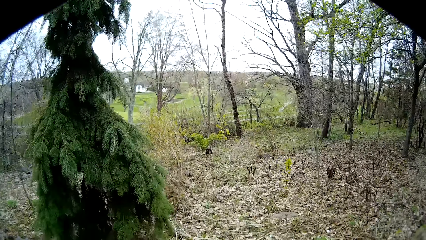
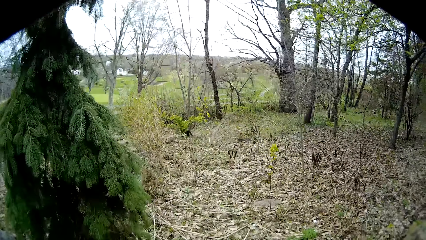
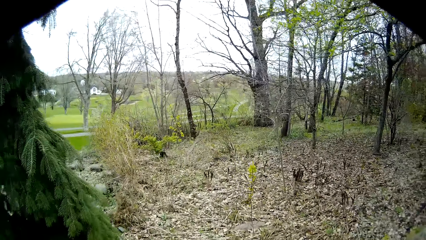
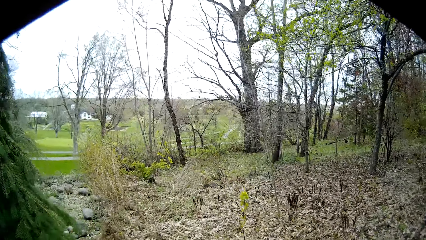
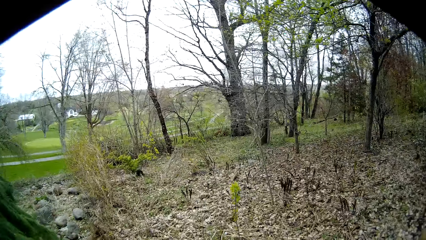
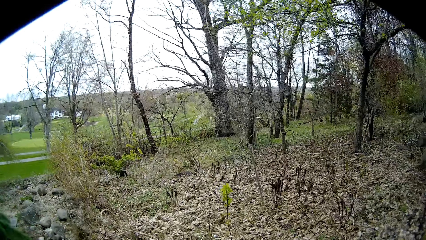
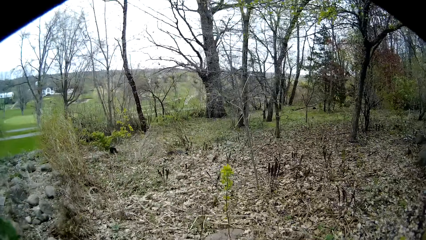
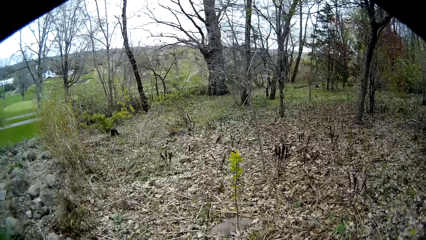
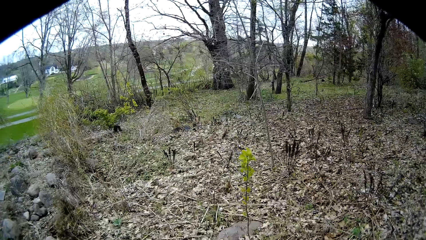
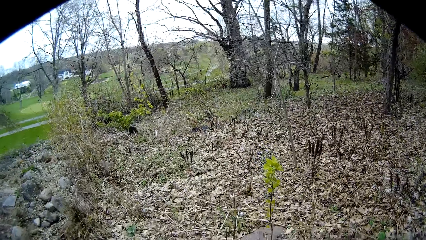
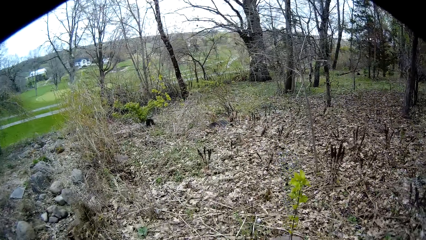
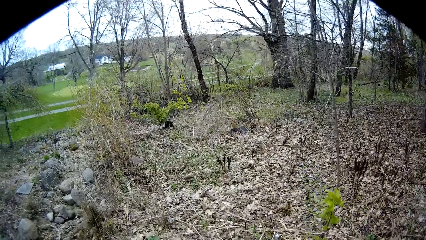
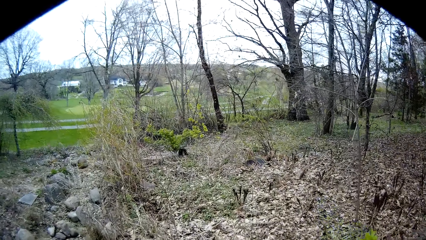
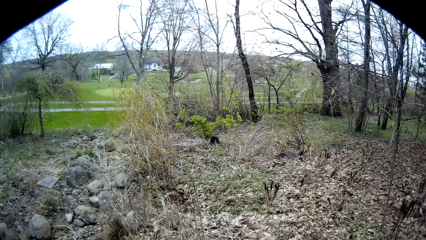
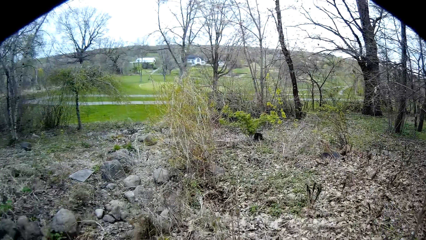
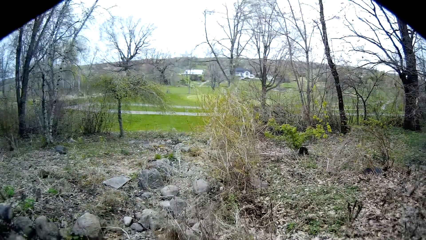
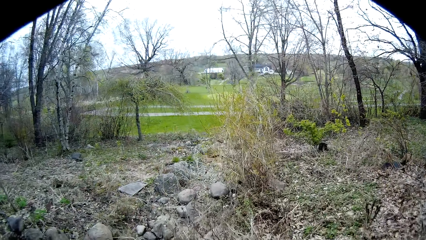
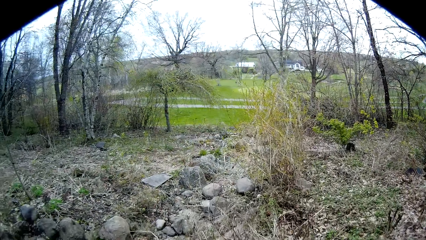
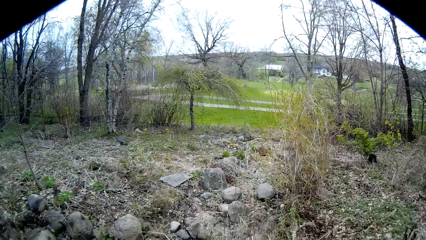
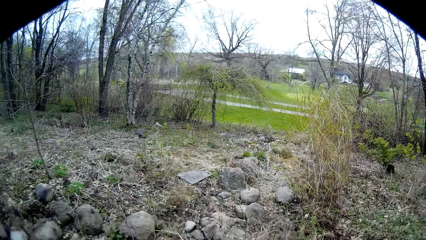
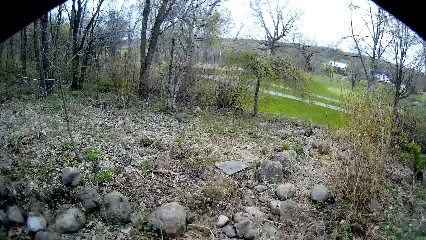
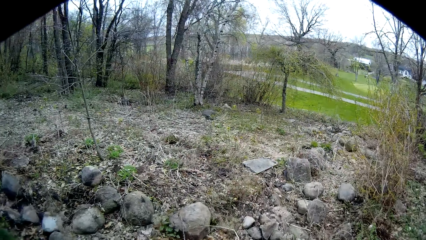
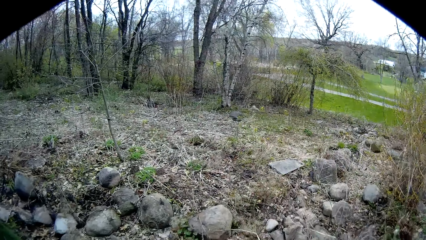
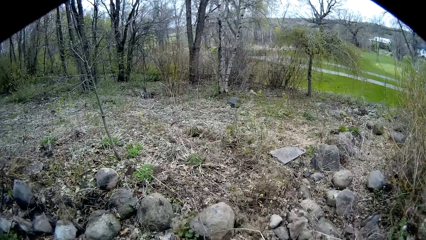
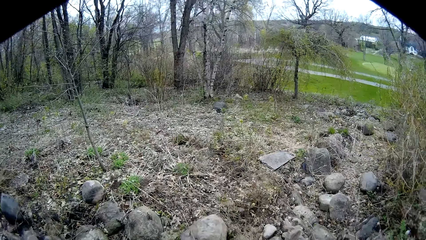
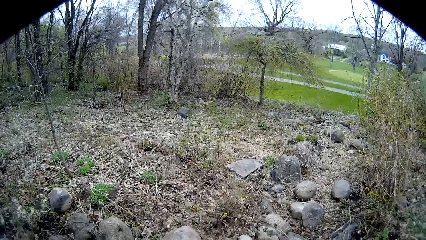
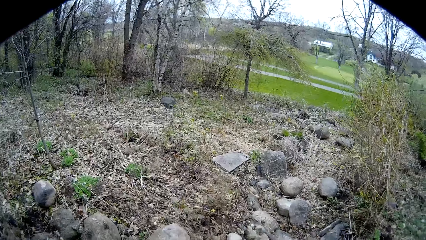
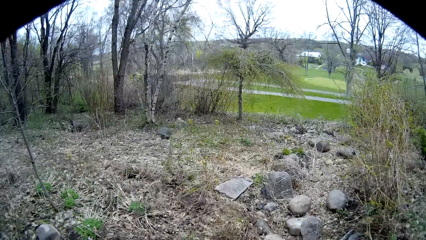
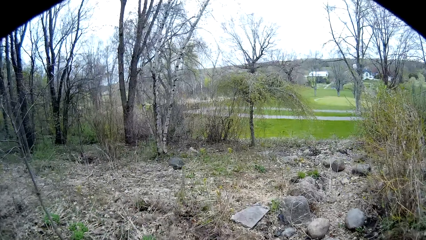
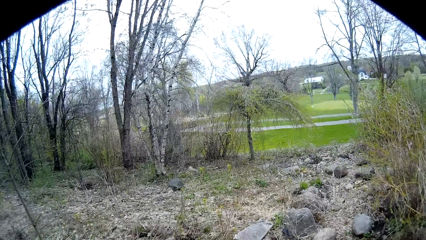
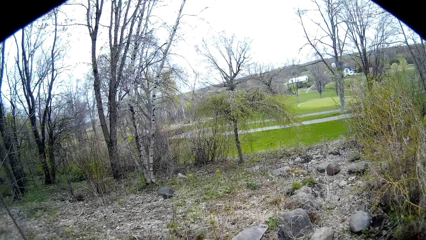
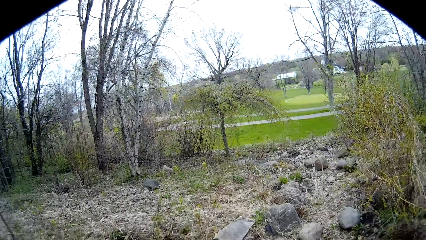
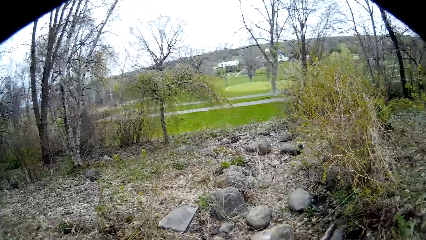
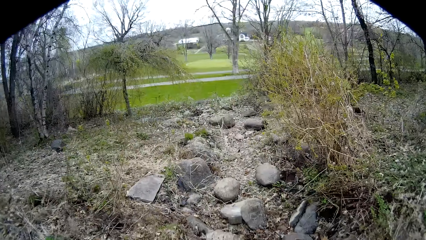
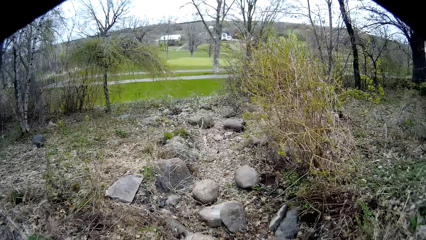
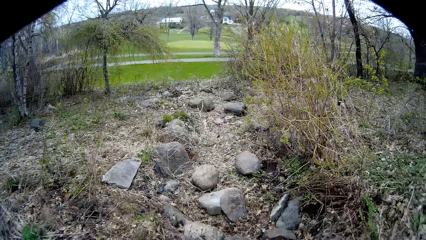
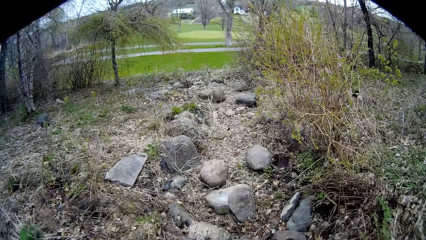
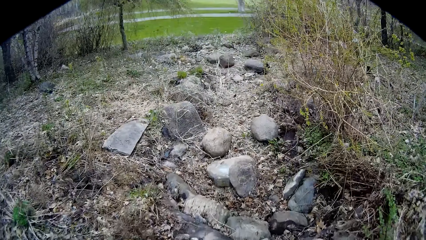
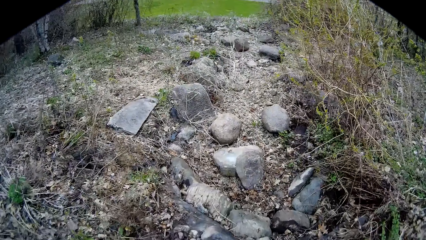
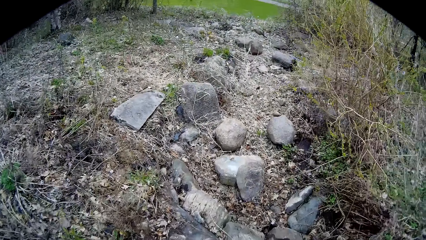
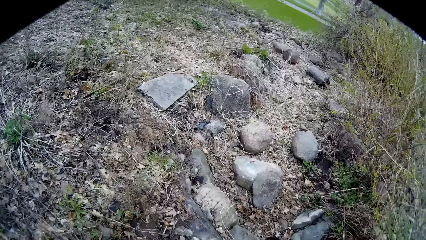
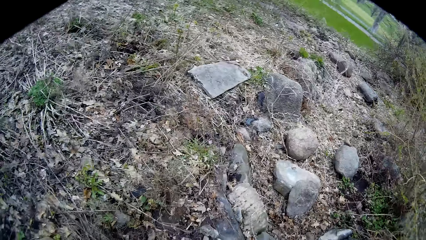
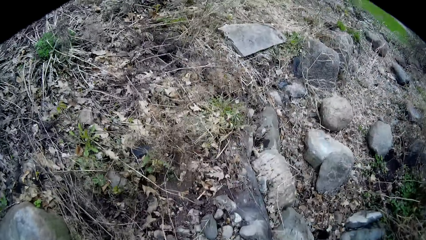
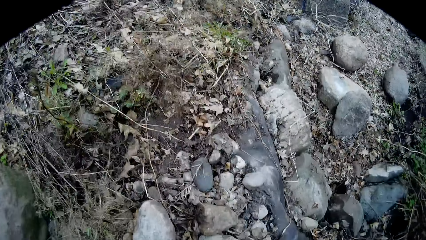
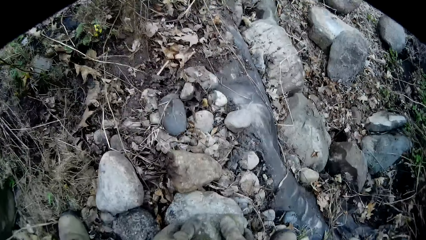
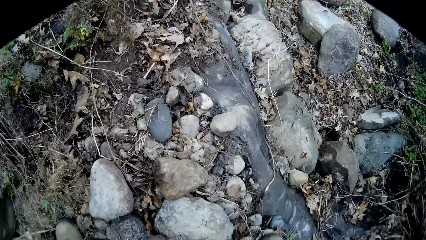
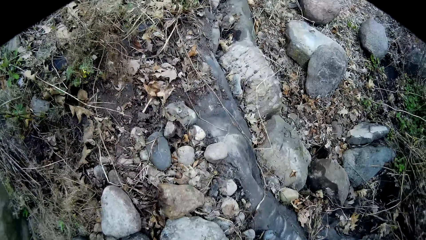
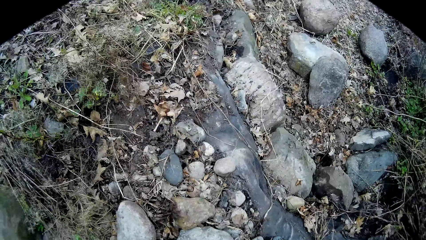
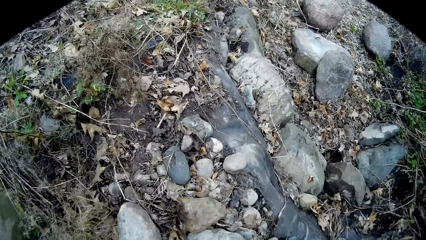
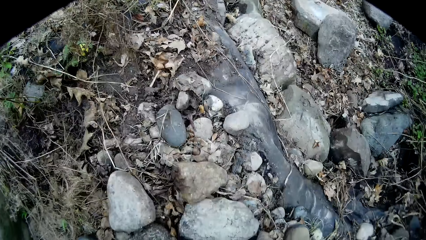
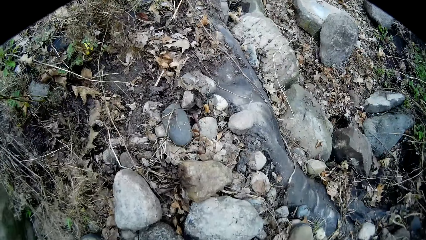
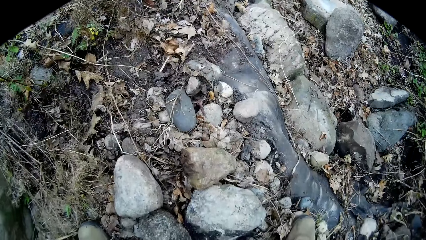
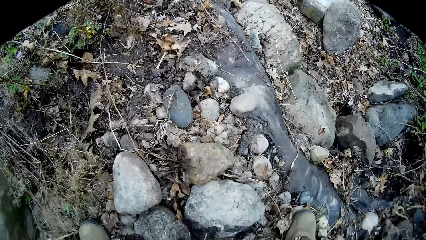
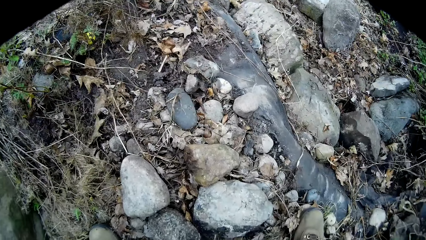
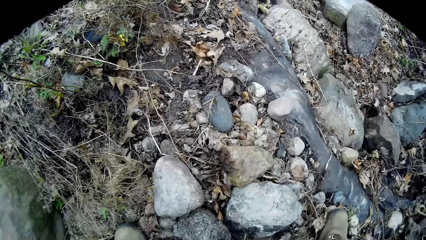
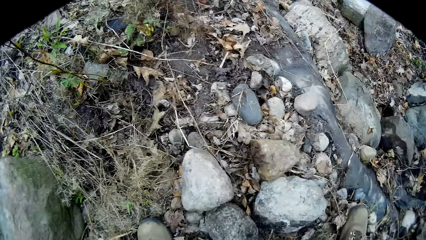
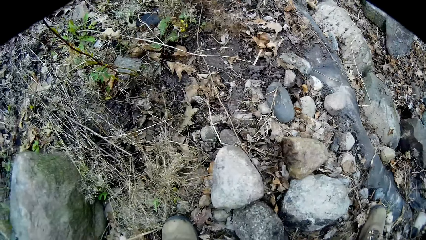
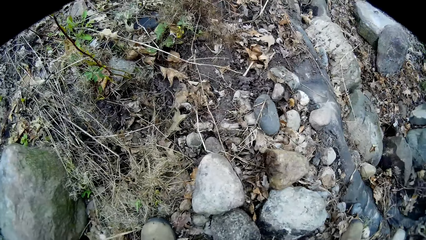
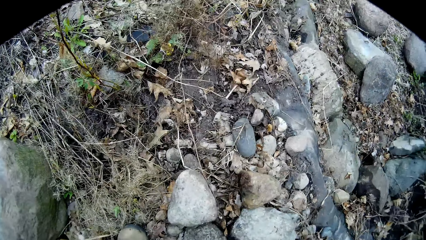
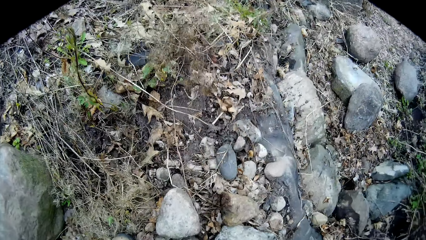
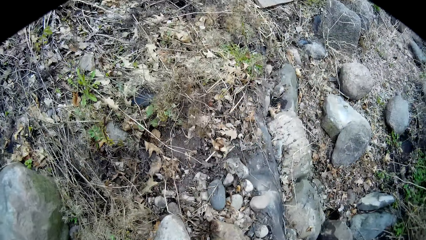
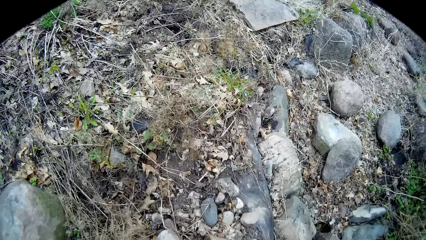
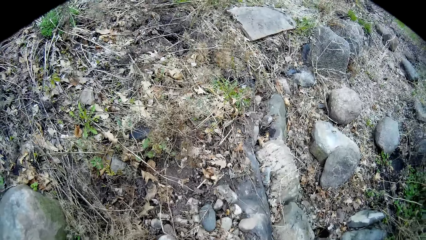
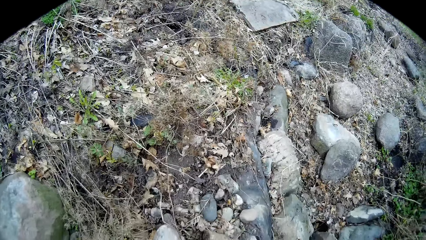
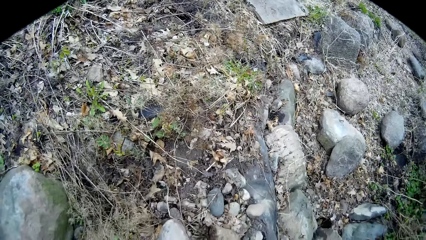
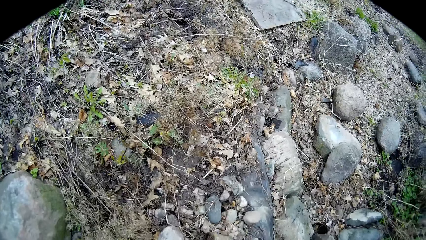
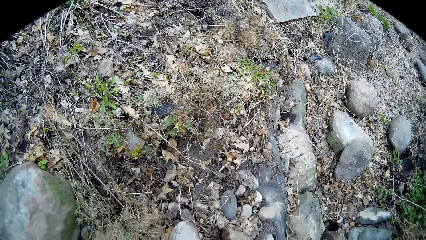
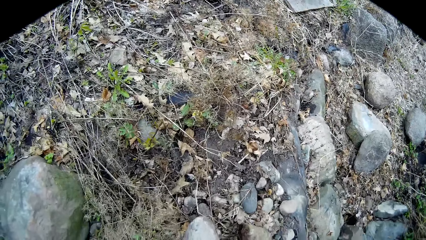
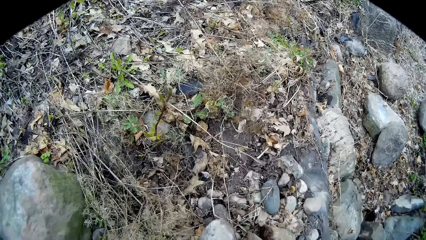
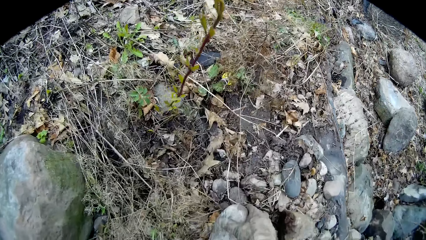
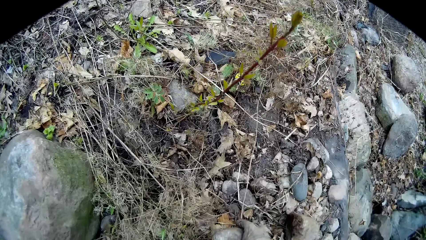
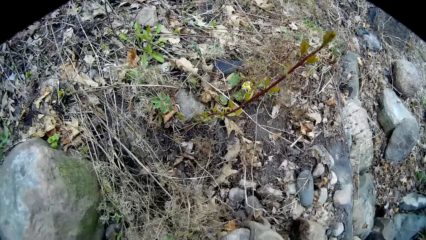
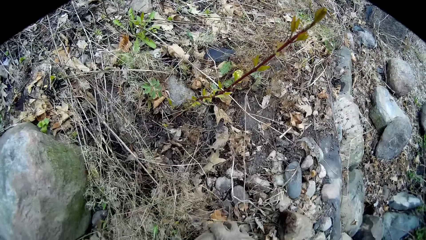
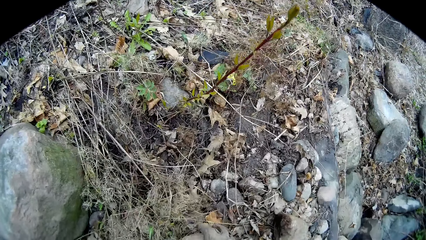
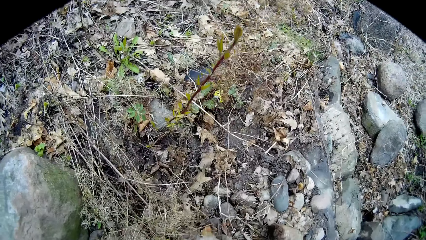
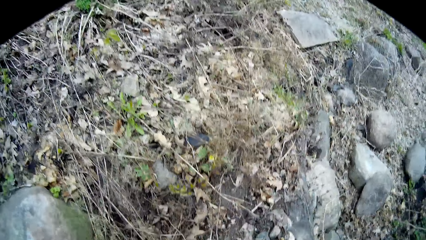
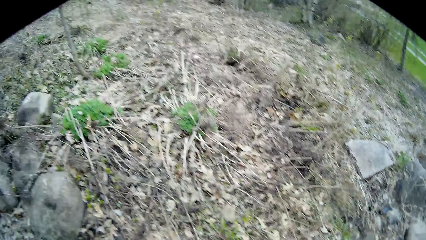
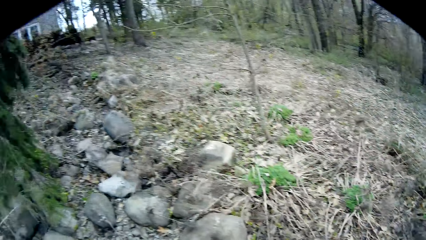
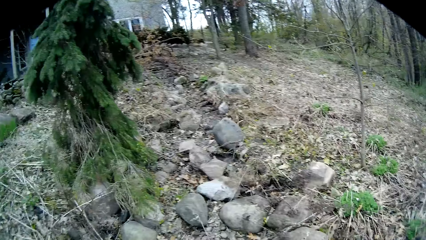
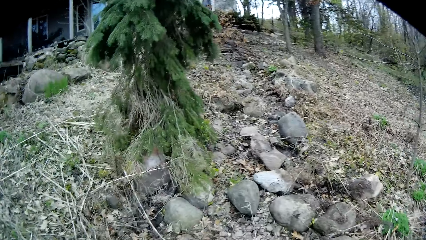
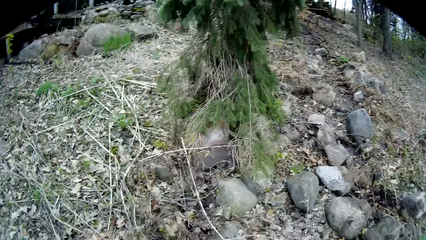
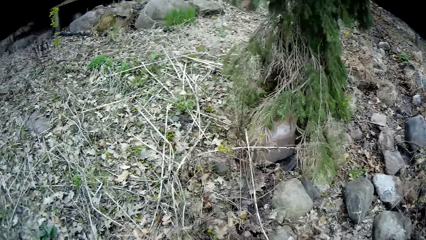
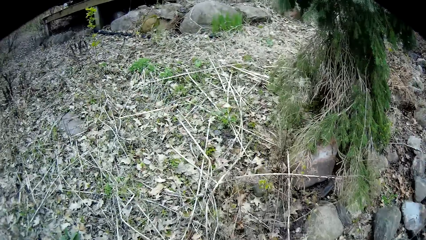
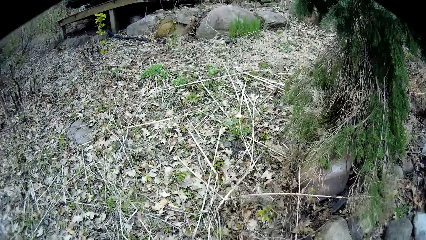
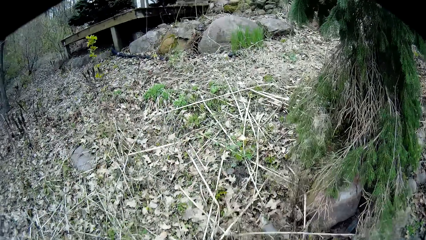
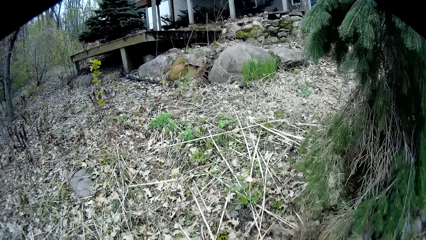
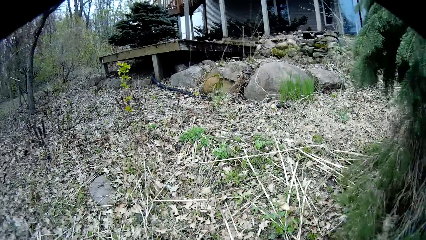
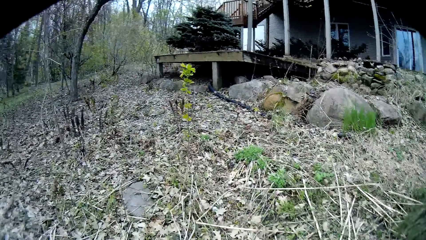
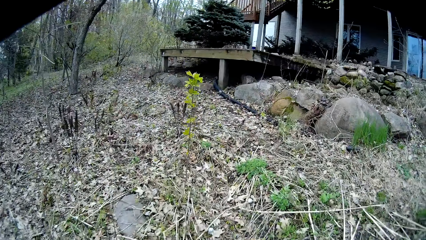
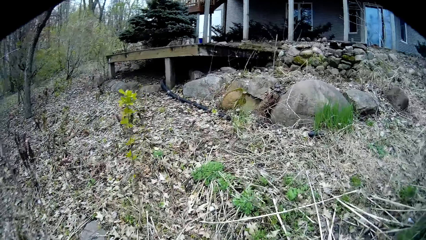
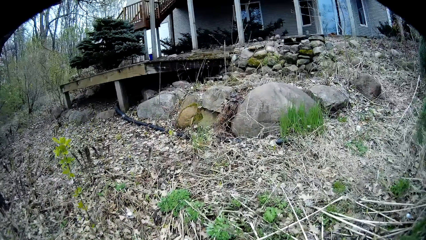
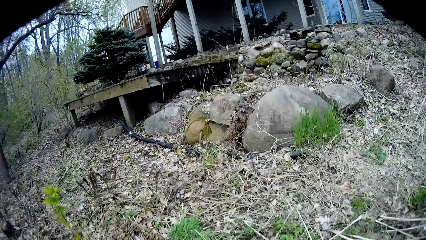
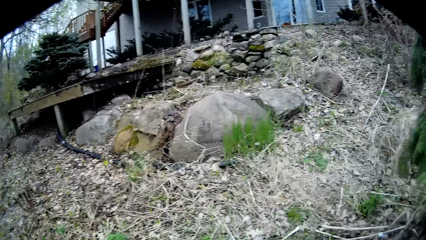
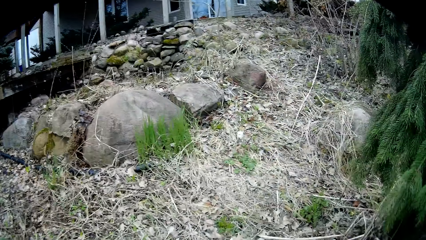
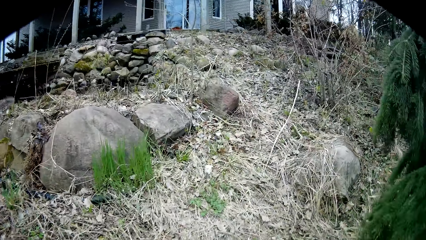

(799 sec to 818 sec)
The camera wearer picks up a stone from the ground with both hands. He picks up a stone from the ground with his right hand. He walks to the porch.
